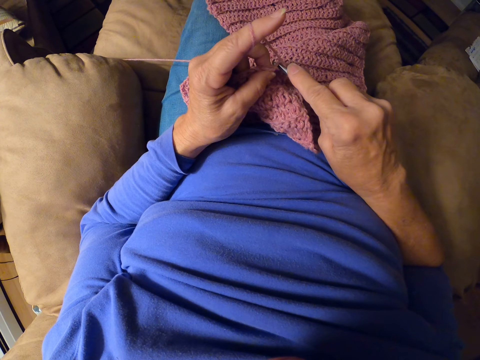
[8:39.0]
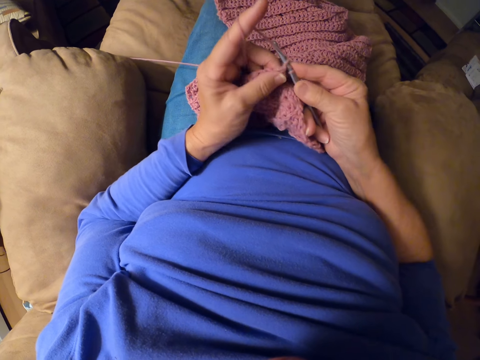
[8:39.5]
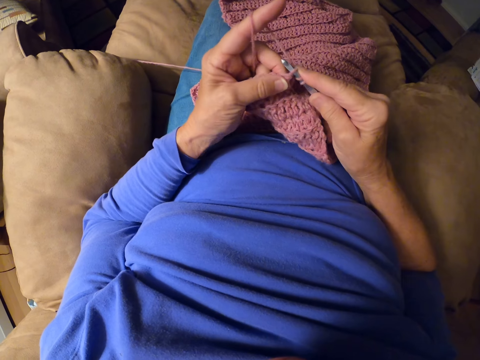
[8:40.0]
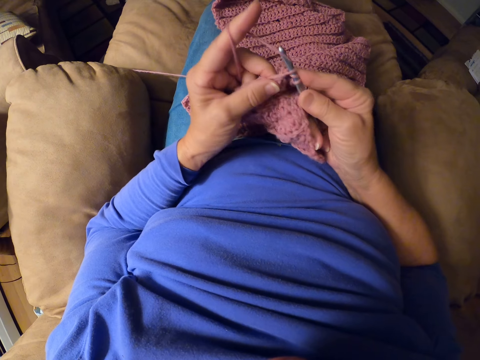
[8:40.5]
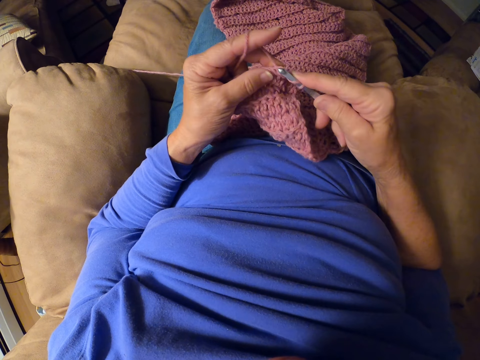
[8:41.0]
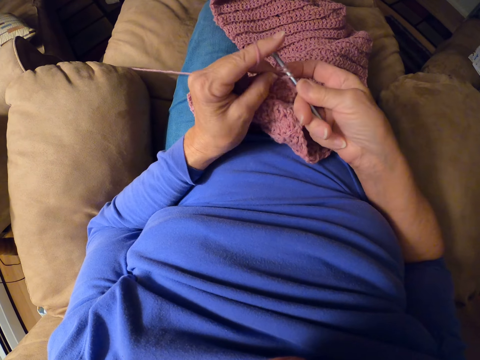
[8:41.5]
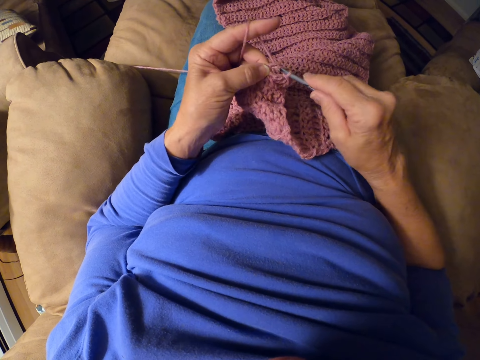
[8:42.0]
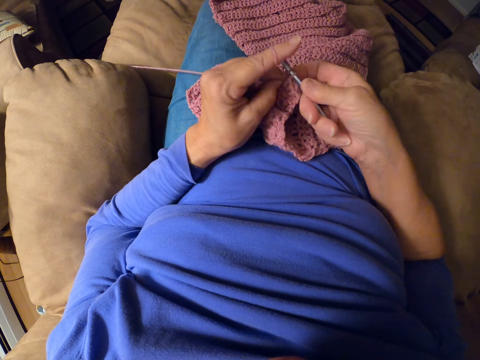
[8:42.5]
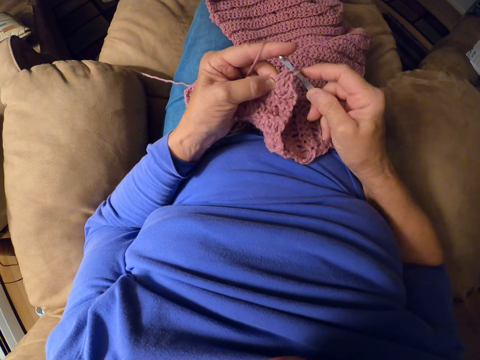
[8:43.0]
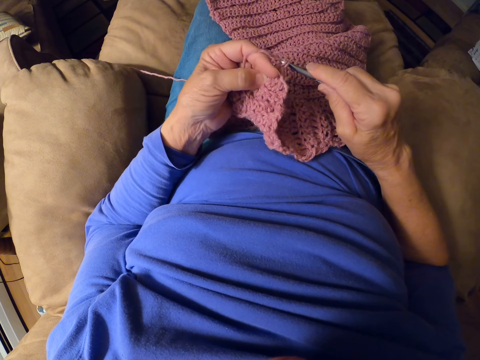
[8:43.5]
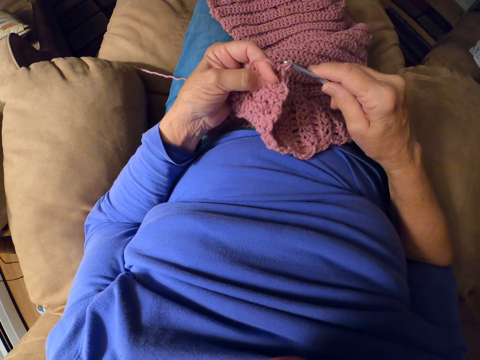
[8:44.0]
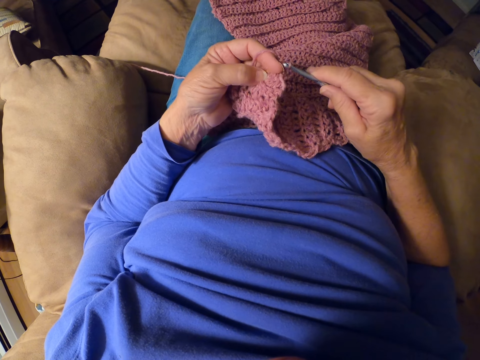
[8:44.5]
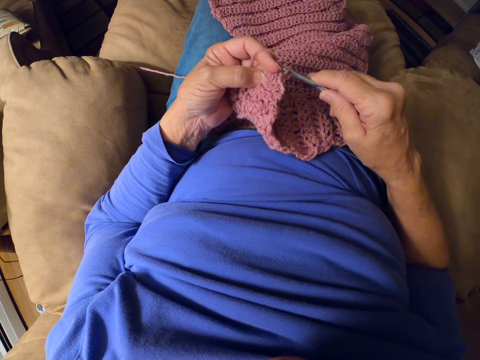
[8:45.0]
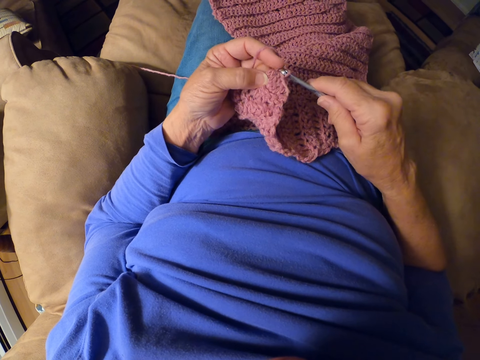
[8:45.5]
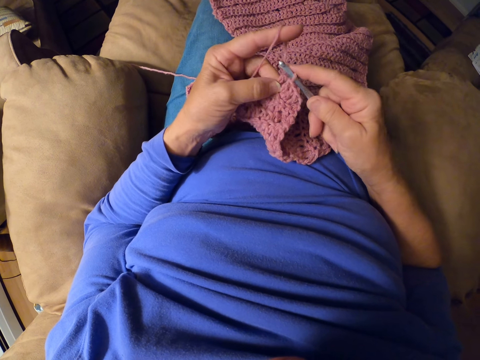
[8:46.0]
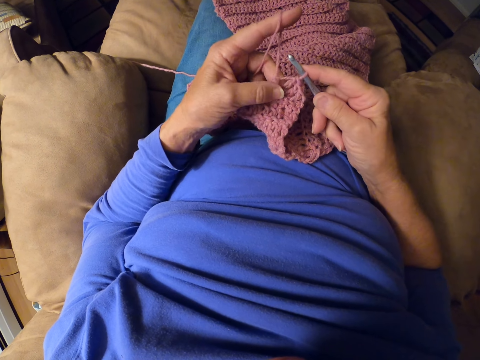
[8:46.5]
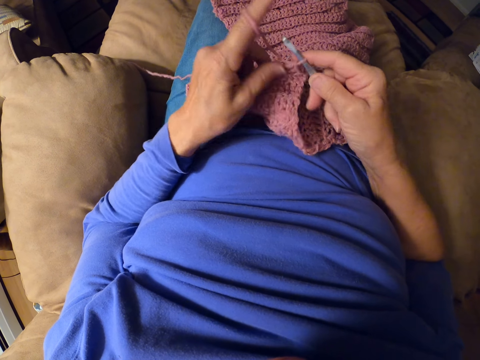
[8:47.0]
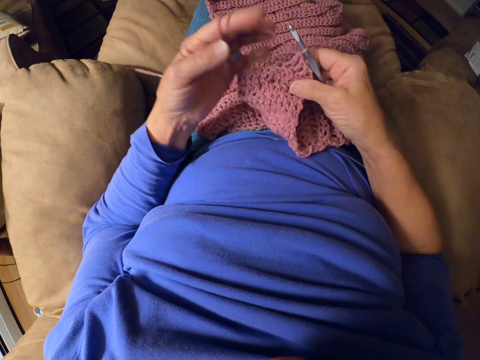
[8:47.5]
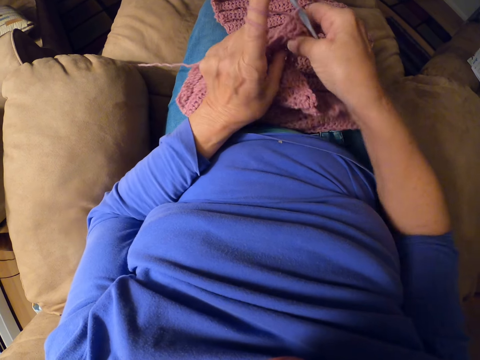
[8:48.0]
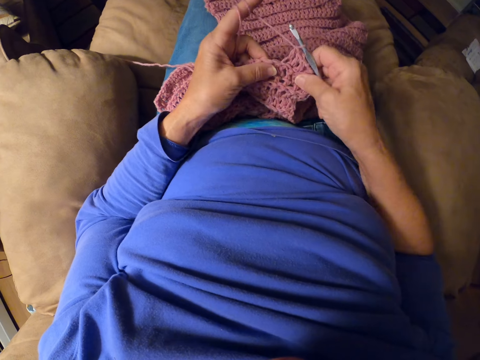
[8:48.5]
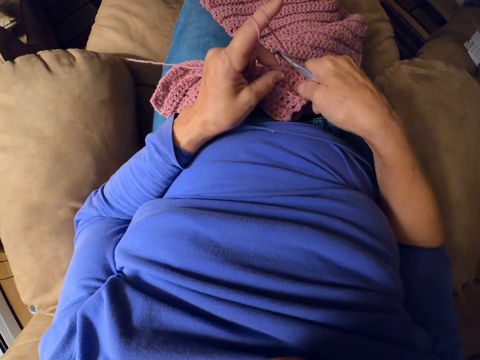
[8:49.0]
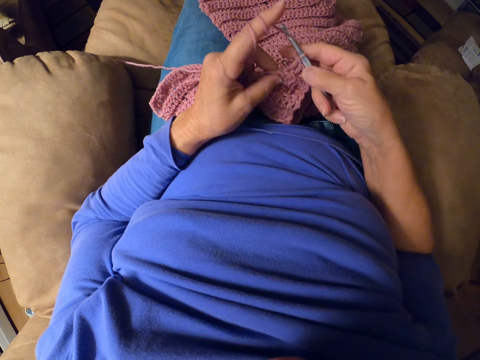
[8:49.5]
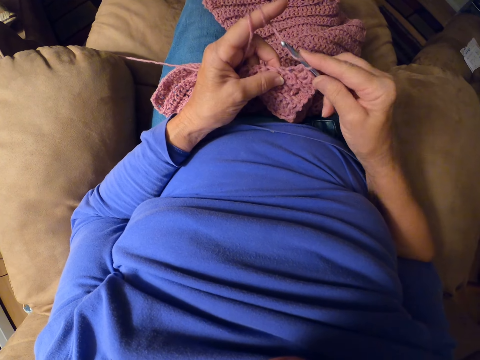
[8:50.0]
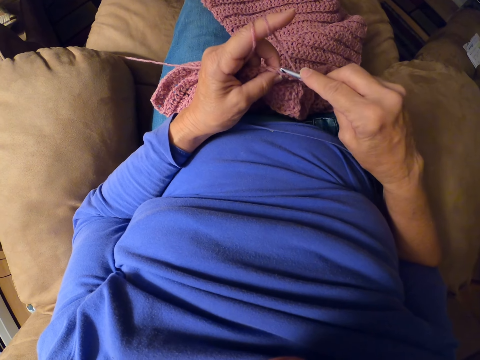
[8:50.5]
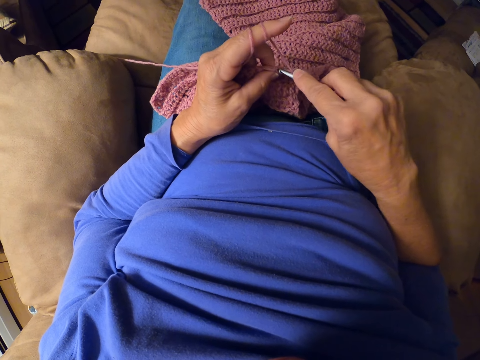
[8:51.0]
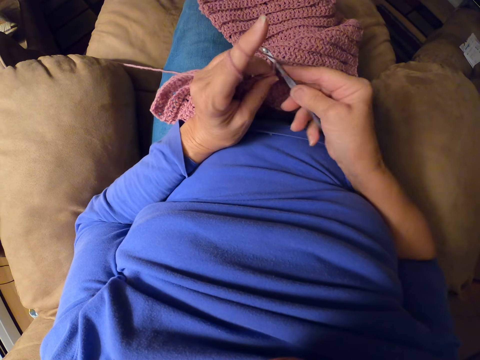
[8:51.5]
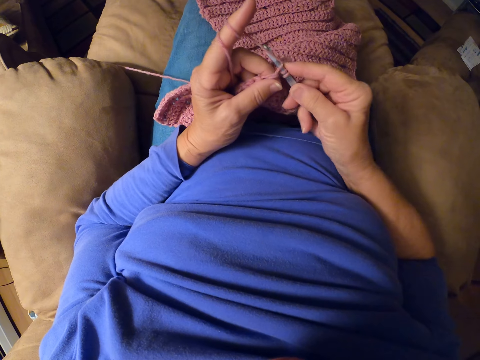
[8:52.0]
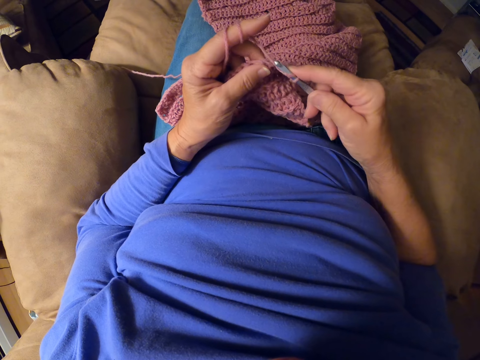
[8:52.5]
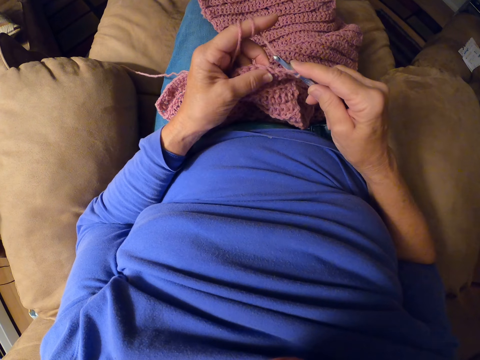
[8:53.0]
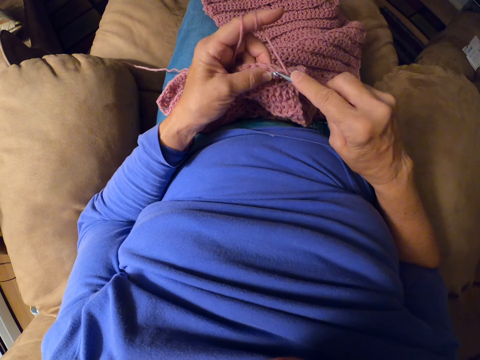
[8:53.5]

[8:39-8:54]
The camera wearer wraps the yarn around her left fingers. She resumes crocheting the yarn with the crochet hook.

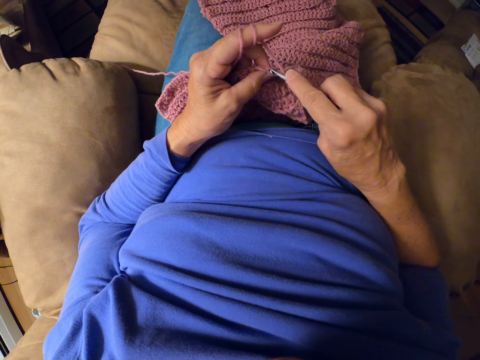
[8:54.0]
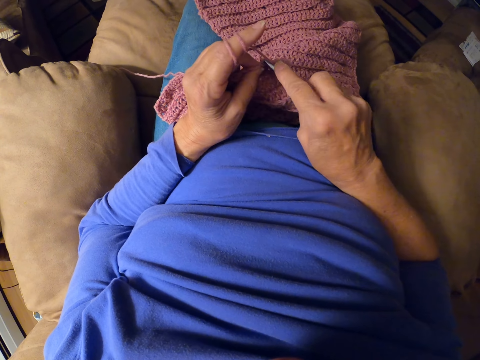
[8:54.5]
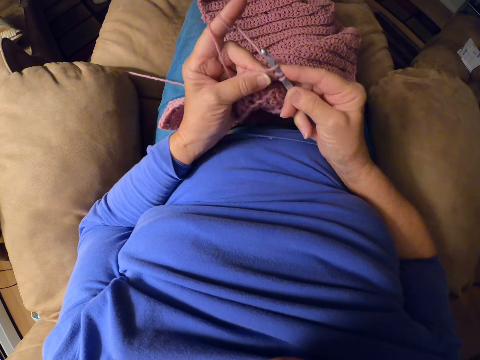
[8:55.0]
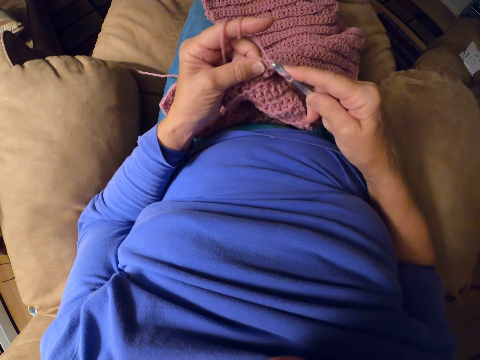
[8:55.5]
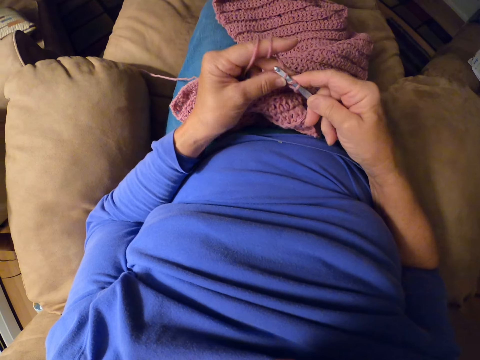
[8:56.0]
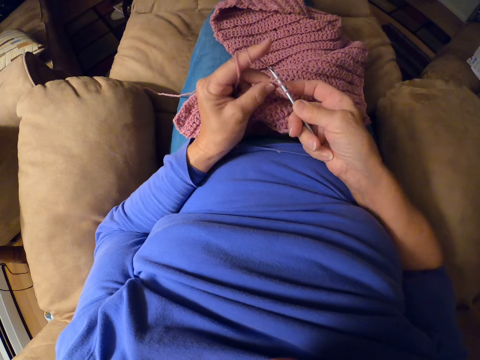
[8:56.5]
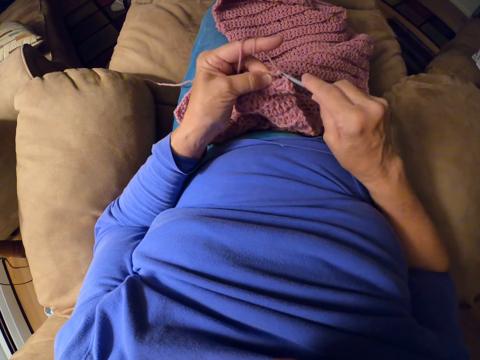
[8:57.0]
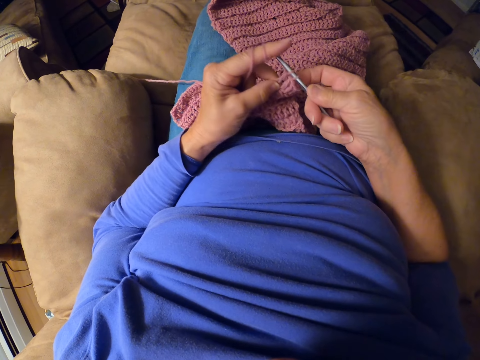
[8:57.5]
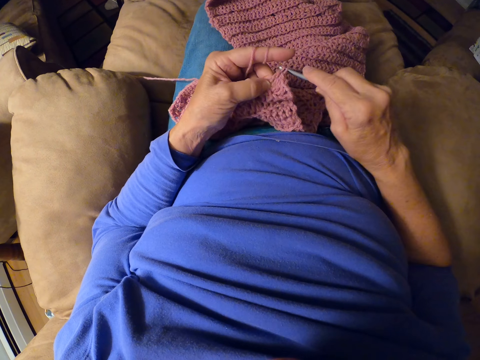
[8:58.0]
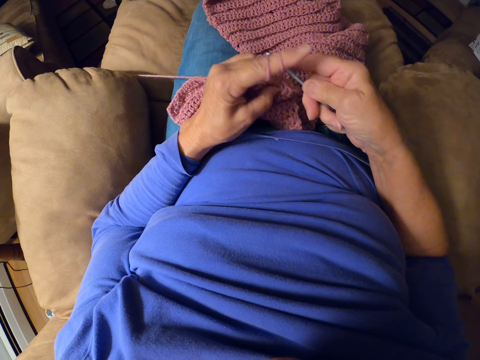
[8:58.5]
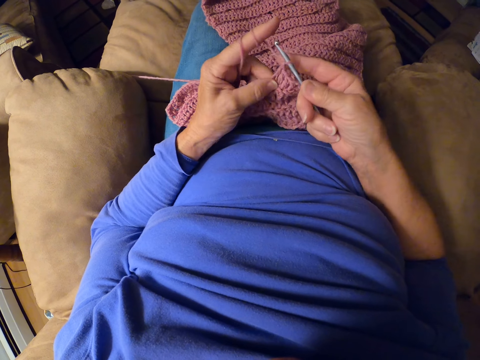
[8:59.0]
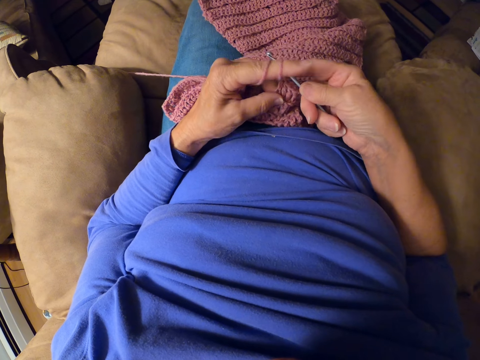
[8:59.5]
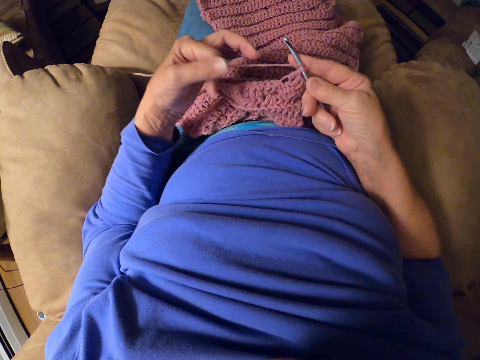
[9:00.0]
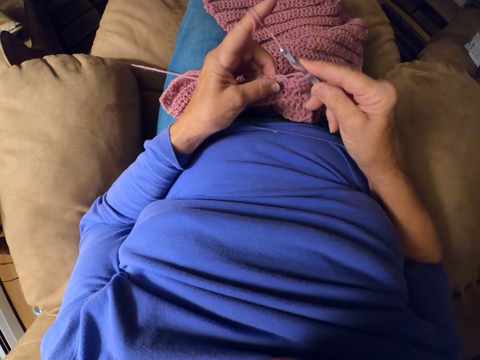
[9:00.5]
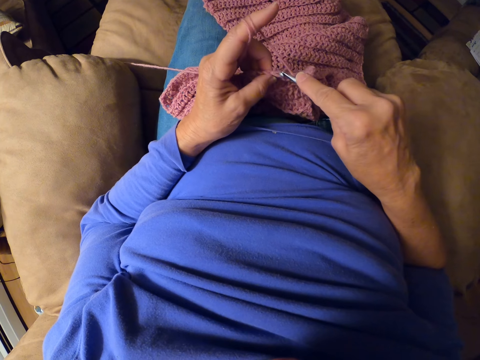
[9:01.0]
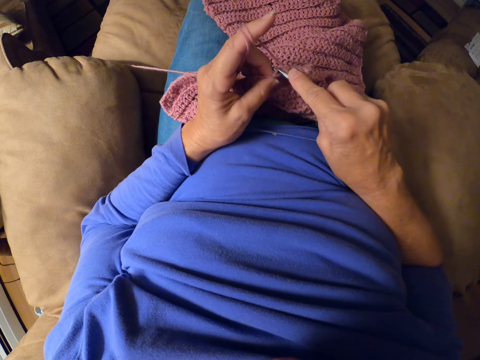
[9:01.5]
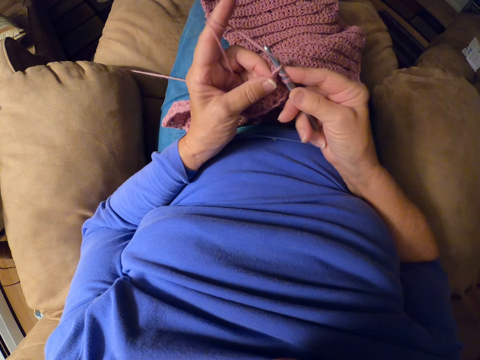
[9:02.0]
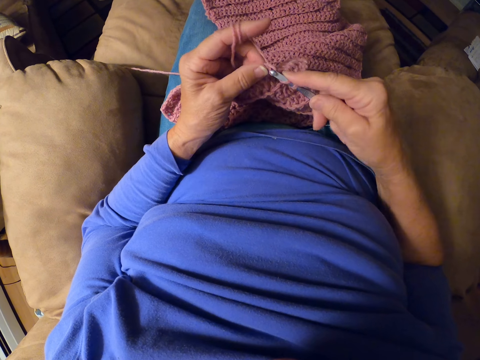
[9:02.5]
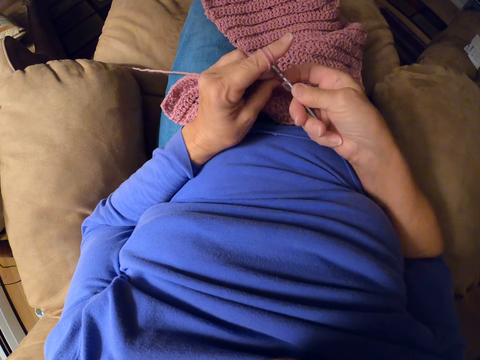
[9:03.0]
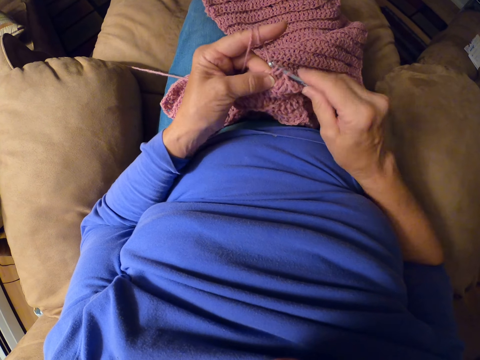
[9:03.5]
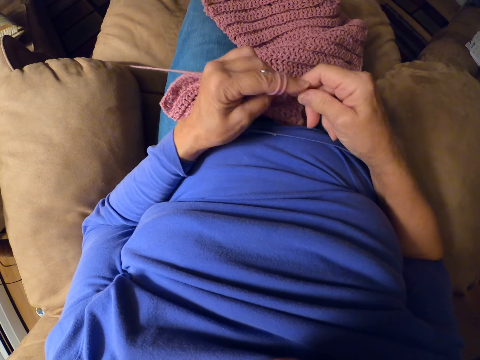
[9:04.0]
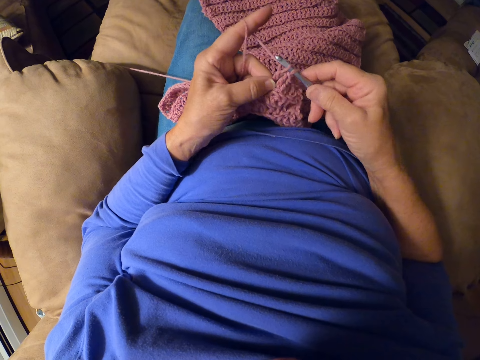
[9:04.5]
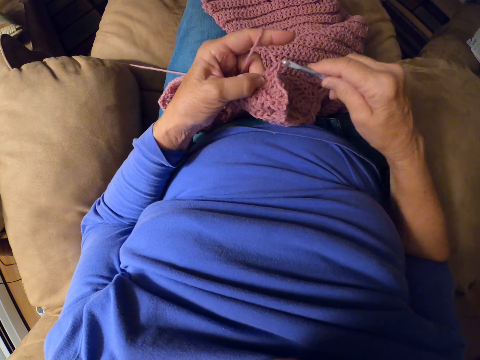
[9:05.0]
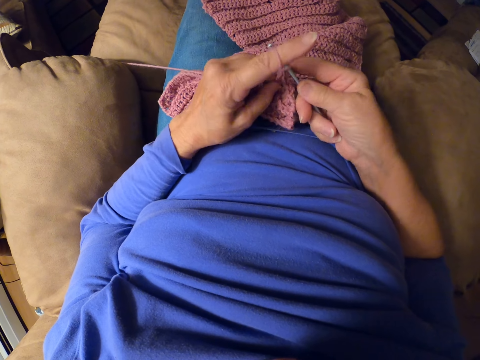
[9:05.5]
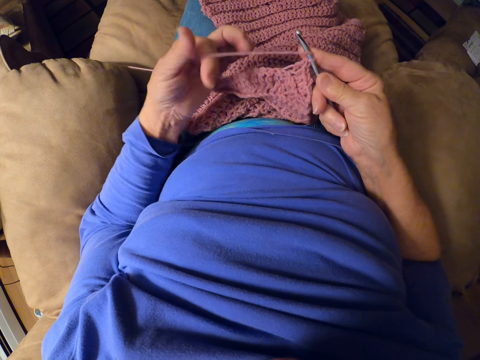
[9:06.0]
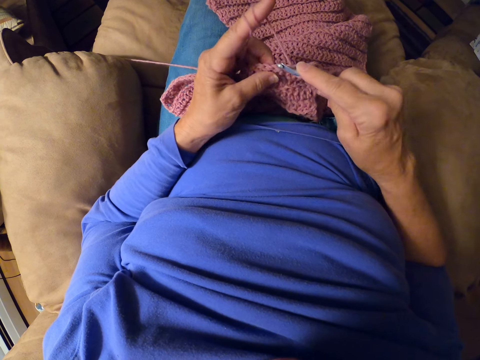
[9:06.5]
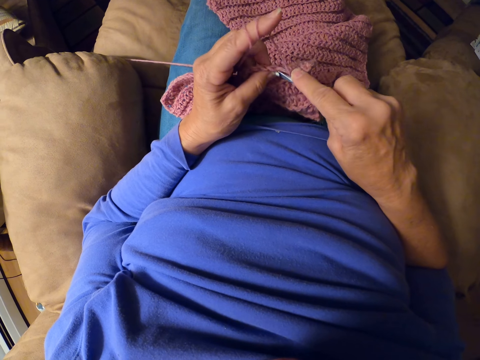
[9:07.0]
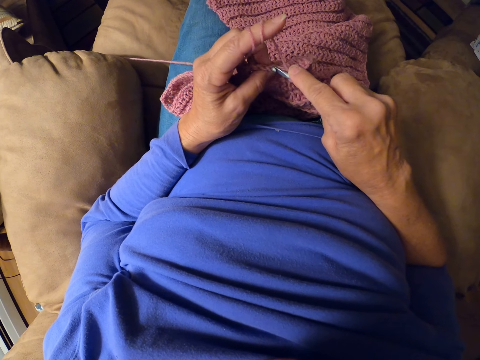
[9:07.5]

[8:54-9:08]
The camera wearer moves her left finger around the yarn. She resumes crocheting the yarn with the crochet hook. She wraps the yarn around her left fingers.
